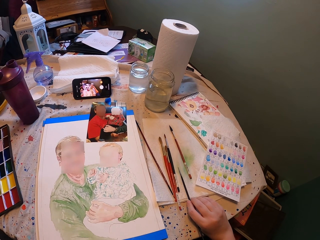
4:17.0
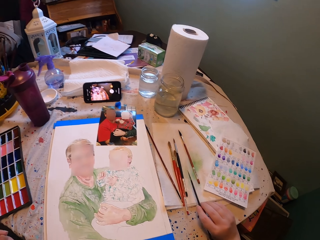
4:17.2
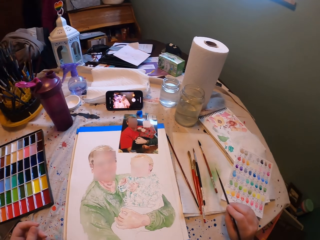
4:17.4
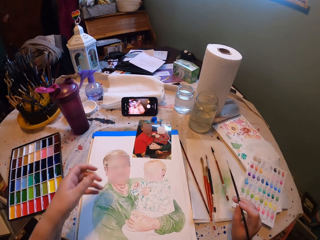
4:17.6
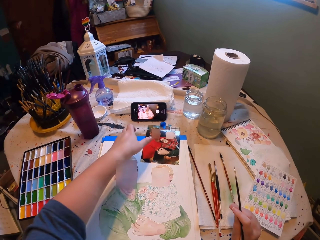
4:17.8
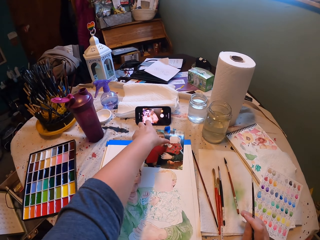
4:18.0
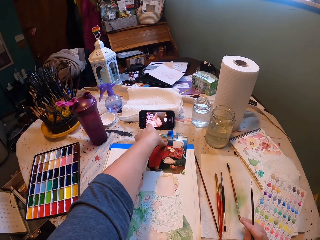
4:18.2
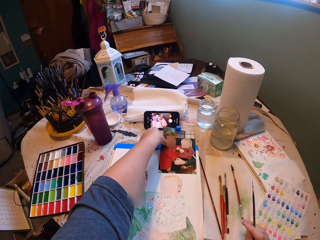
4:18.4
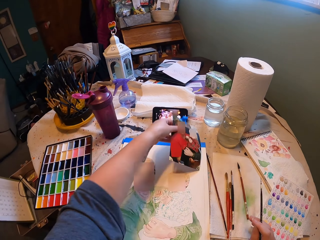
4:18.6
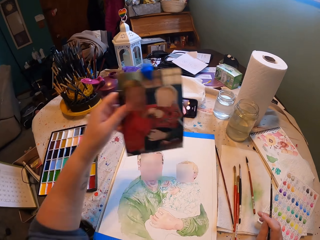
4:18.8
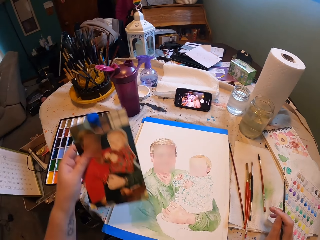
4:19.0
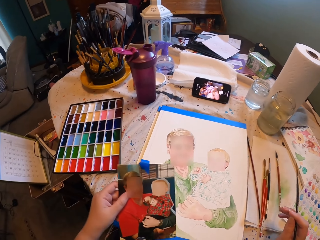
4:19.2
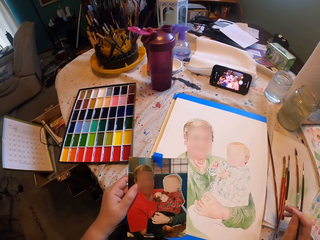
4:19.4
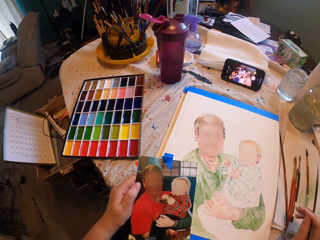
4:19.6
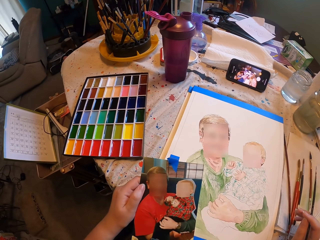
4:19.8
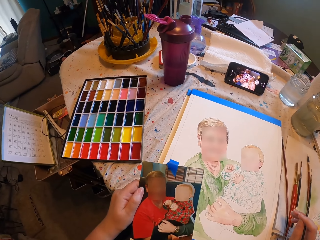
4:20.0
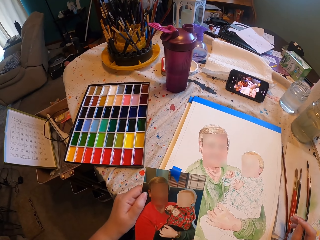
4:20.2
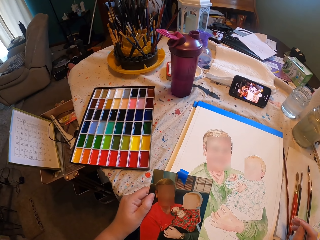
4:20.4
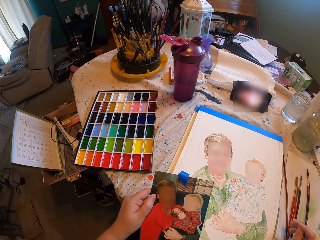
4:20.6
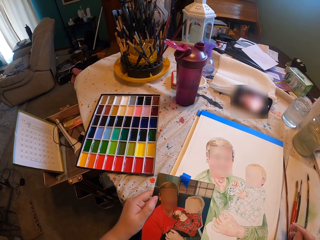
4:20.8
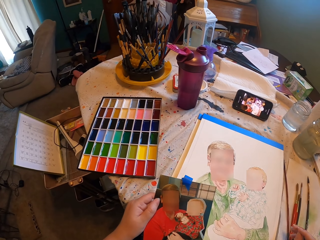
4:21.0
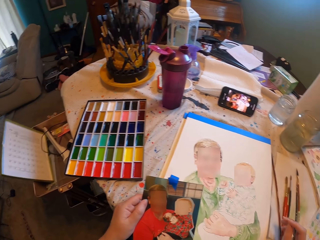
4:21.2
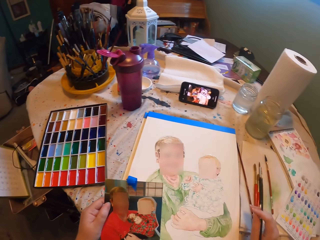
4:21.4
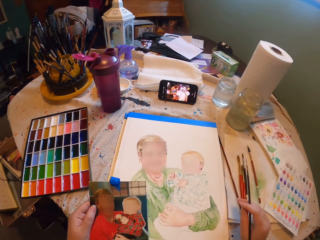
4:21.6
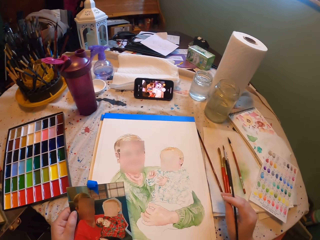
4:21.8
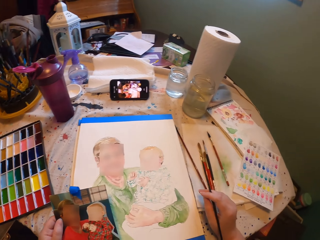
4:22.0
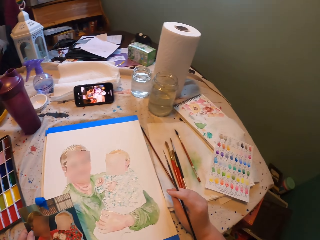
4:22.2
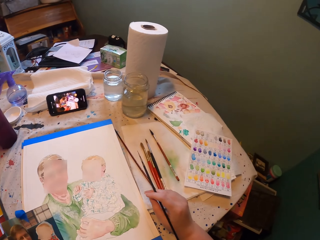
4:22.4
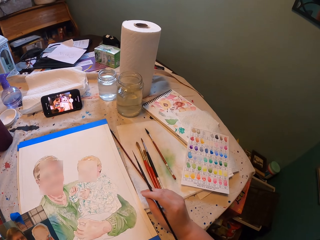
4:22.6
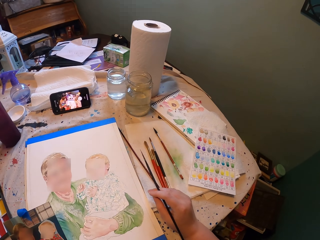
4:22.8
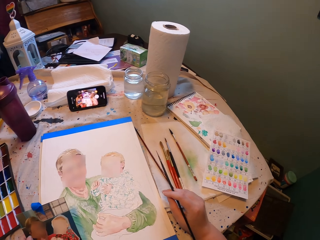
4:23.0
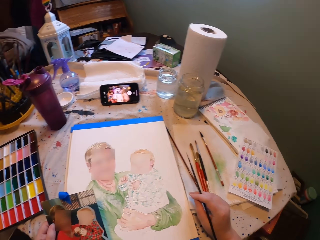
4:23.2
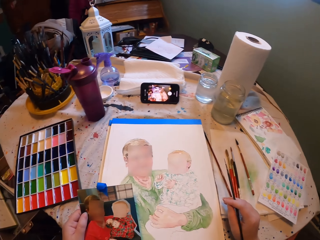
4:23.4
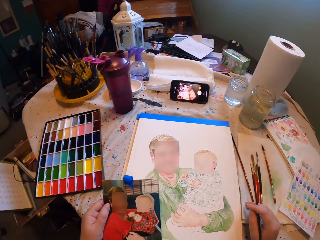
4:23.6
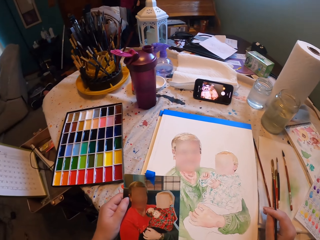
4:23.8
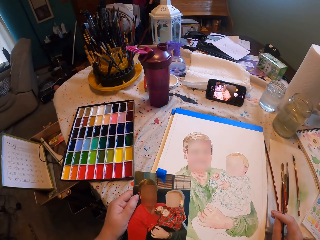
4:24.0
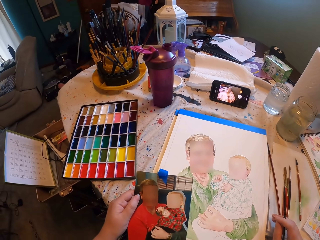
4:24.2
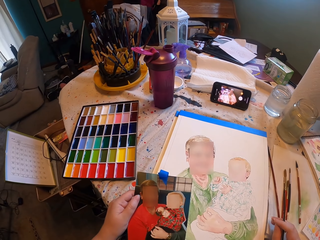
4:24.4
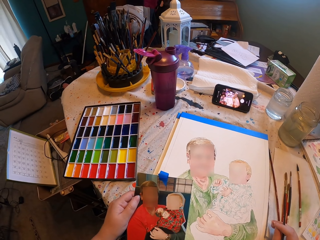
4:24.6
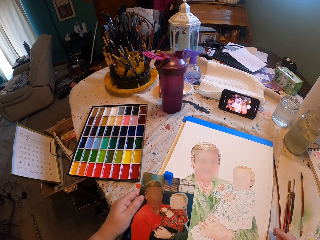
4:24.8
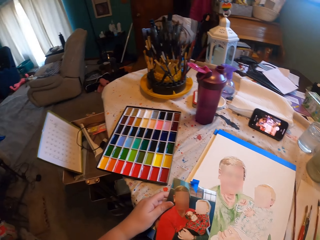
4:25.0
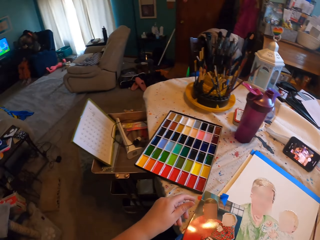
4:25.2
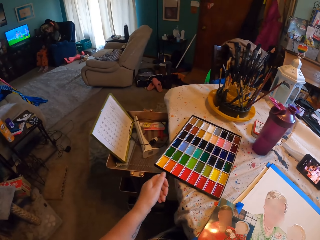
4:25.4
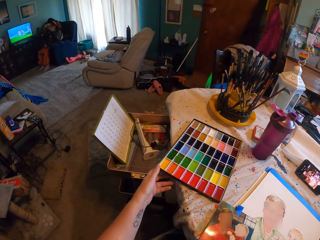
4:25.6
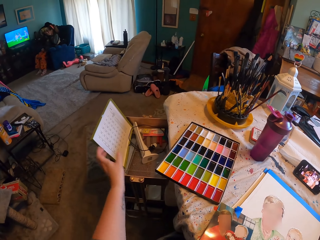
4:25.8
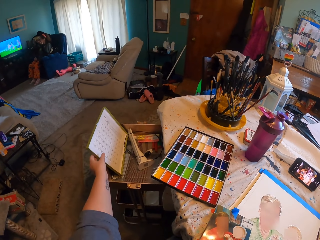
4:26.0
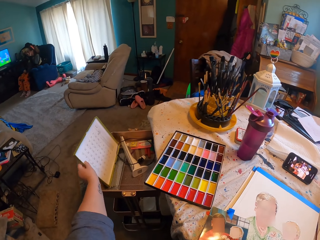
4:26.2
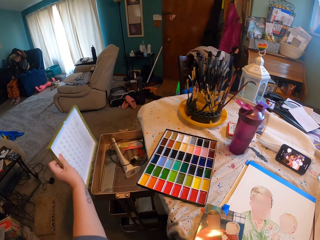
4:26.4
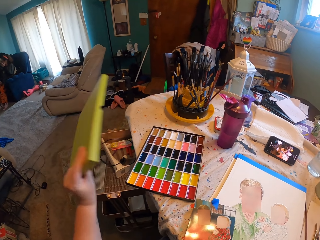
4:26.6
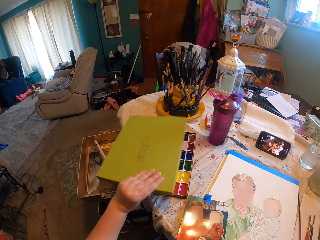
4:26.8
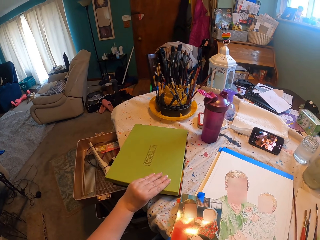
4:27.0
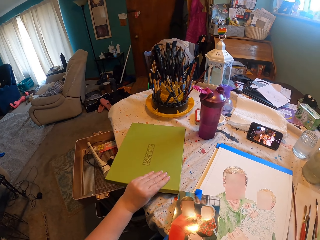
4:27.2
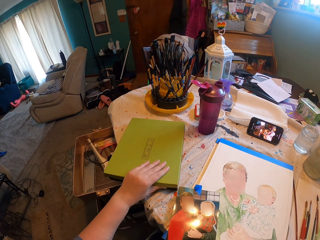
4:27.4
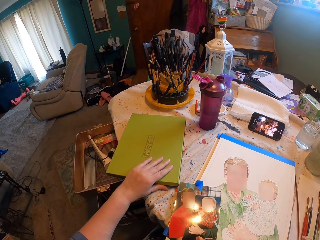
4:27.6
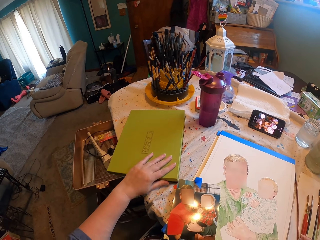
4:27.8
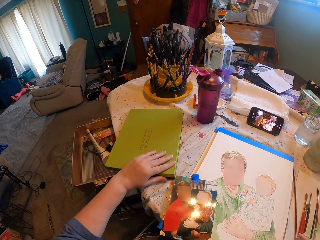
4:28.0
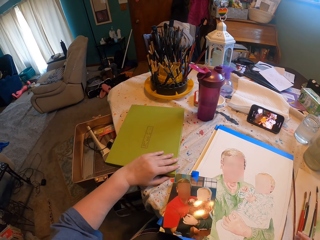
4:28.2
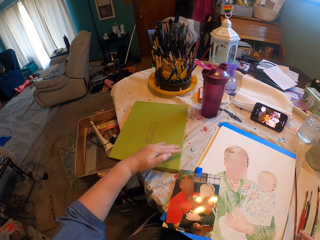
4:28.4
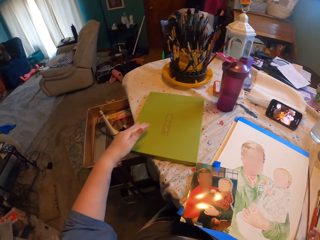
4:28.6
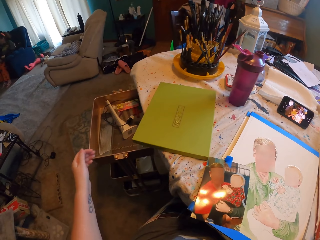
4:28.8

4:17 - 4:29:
The camera wearer rubs the paintbrush on a paper. They pick a picture and check the picture. They look around. They drop the picture on the table. They look around the table. They take the palette lid. They close the color palette.

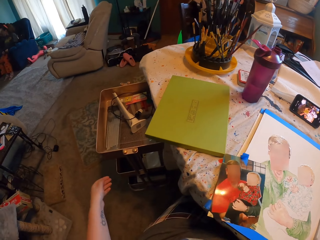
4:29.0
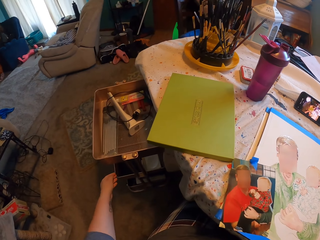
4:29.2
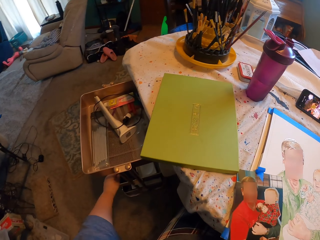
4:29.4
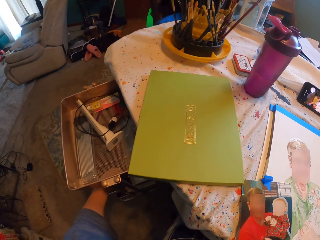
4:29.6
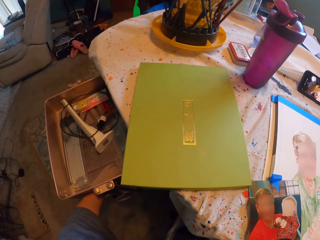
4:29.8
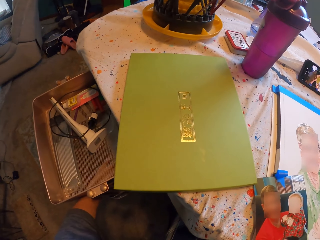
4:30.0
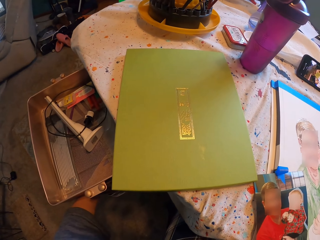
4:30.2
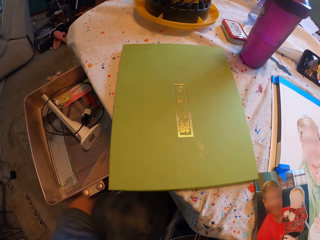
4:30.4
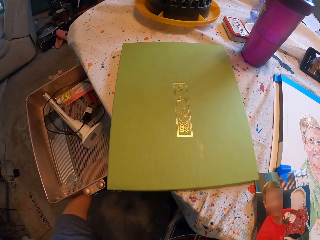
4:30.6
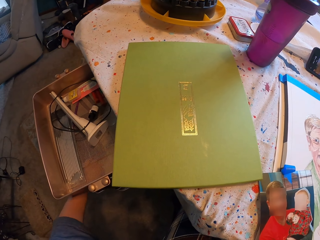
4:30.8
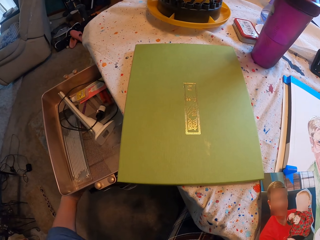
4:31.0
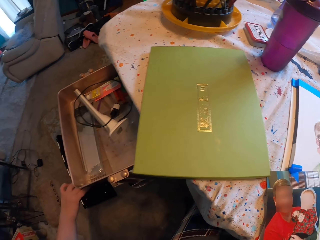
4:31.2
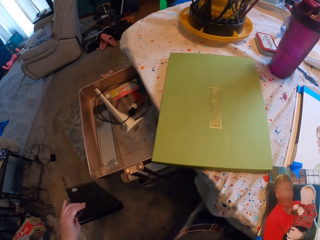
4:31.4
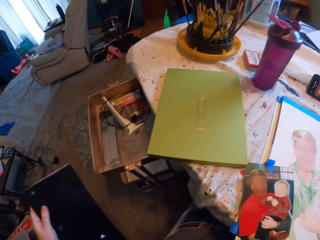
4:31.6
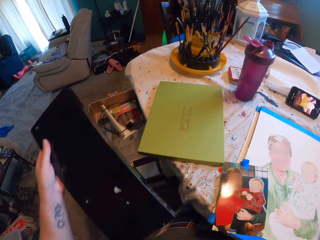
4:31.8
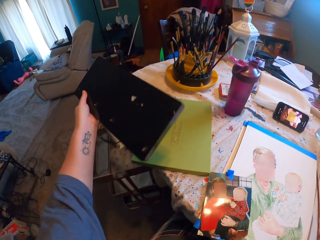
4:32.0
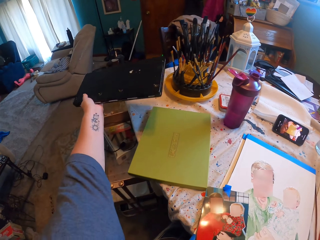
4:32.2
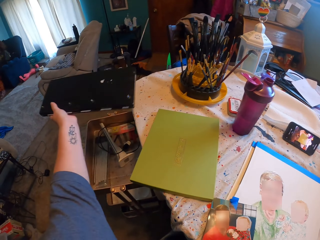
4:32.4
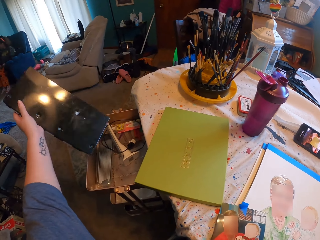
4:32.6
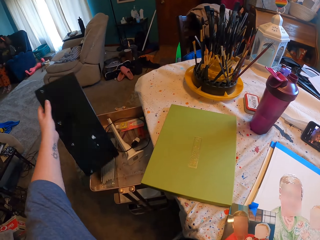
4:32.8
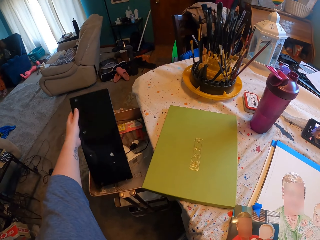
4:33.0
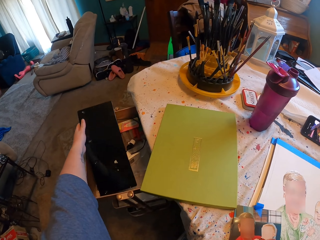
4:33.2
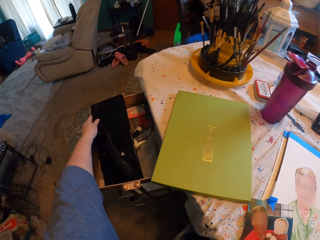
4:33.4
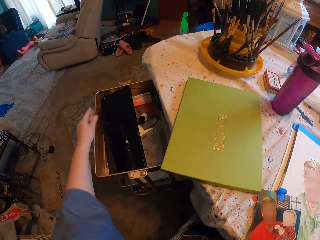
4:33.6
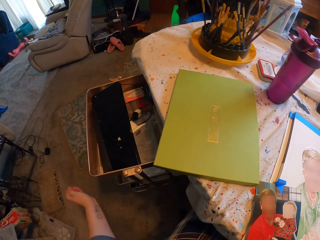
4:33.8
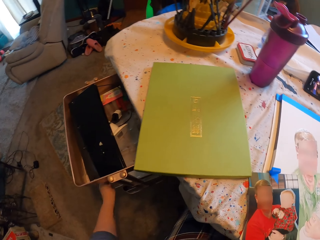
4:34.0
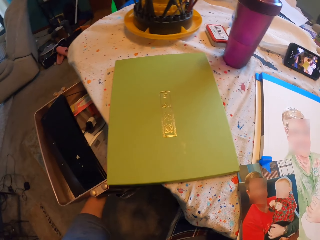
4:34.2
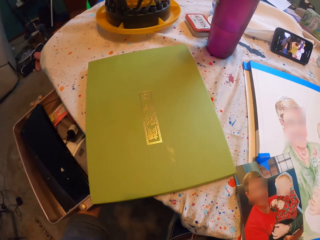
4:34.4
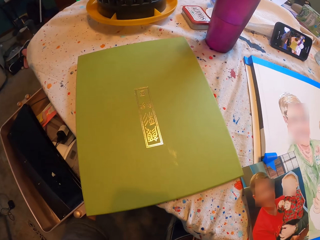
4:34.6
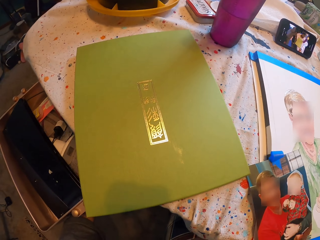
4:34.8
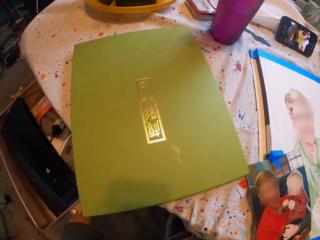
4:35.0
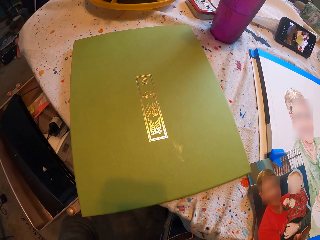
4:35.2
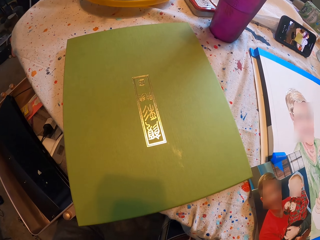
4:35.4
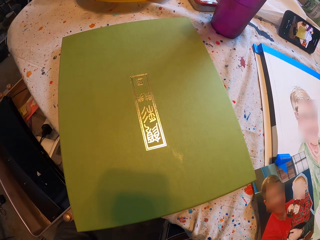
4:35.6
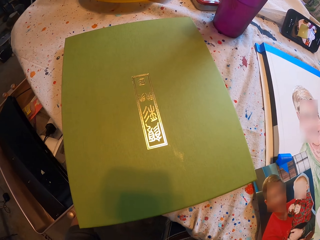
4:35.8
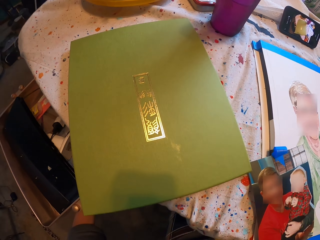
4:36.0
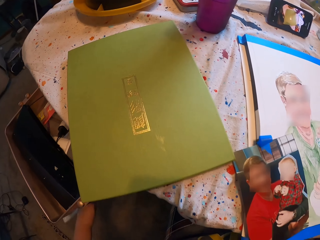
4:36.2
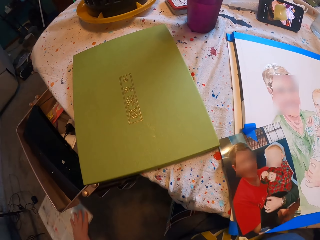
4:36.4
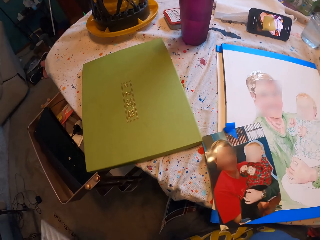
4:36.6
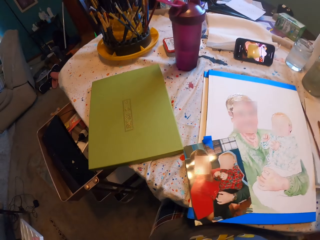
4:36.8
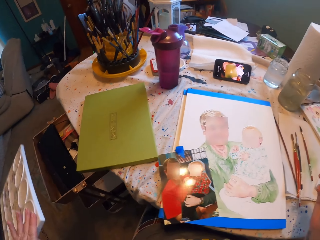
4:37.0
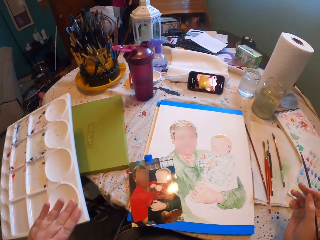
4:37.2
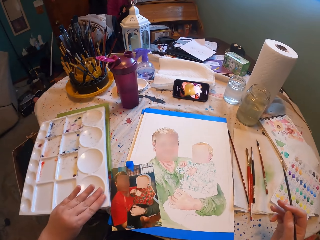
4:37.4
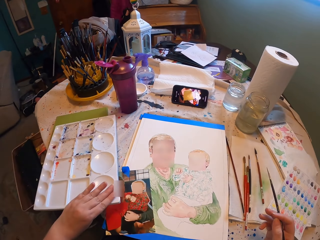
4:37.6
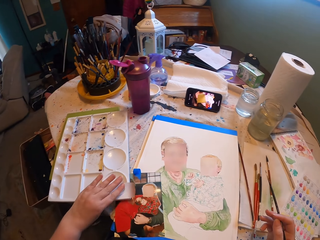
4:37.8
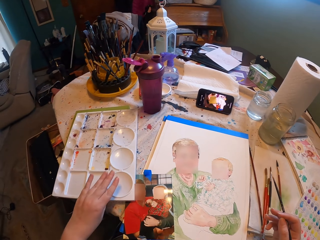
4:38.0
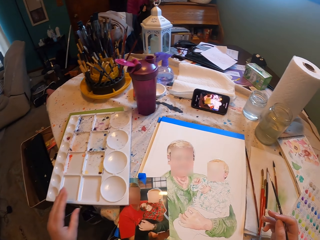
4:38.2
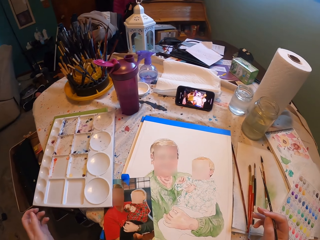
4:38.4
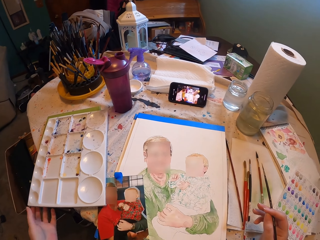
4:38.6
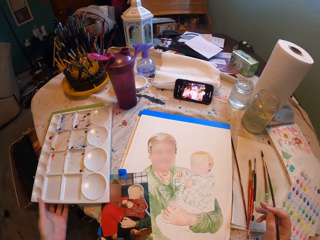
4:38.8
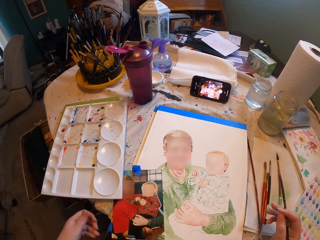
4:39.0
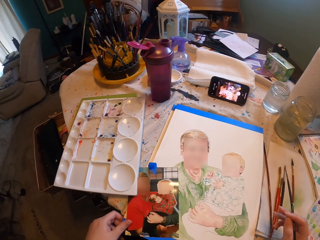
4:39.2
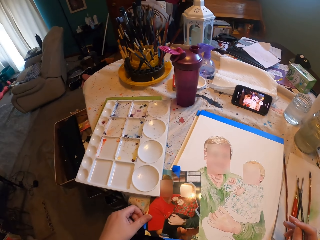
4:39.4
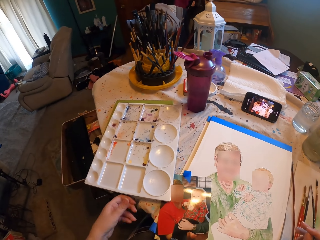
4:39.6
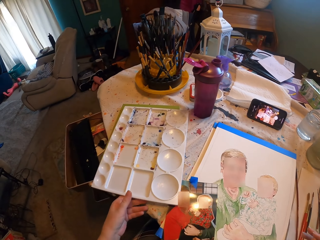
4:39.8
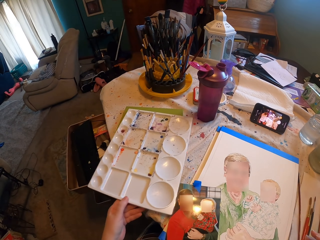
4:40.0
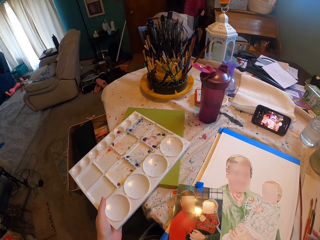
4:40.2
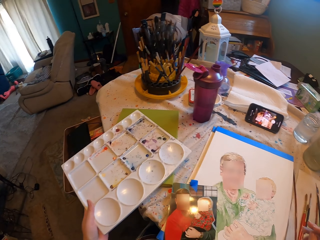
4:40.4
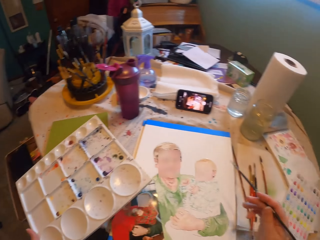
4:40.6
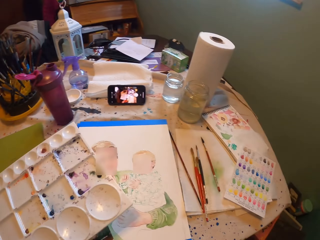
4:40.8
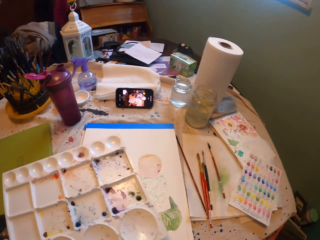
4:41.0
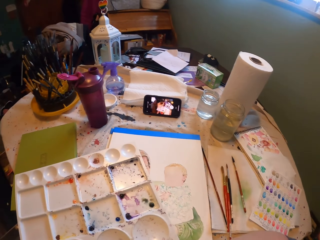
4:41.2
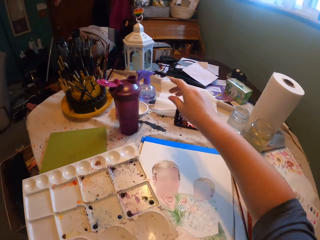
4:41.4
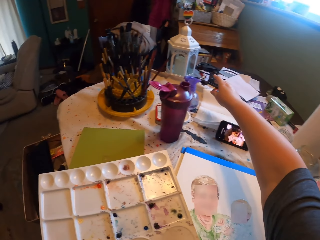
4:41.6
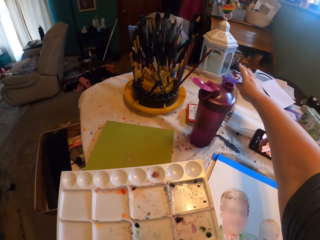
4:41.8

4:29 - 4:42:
The camera wearer picks a plastic container and puts the plastic container on a rack. They pick a color palette. They put the palette on the palette box. They look around the table. They pick the palette.
